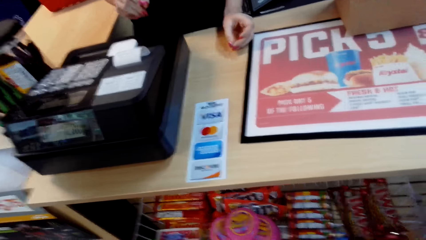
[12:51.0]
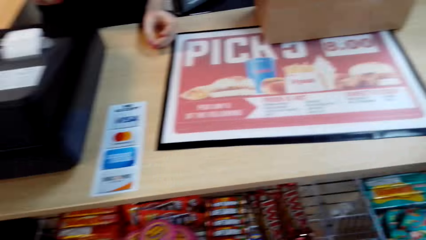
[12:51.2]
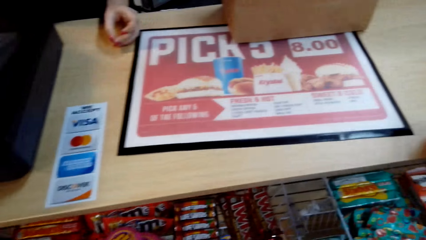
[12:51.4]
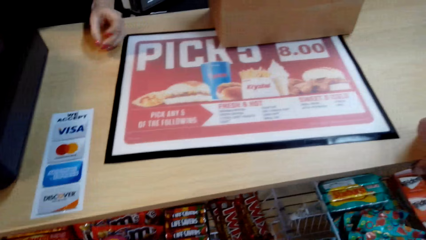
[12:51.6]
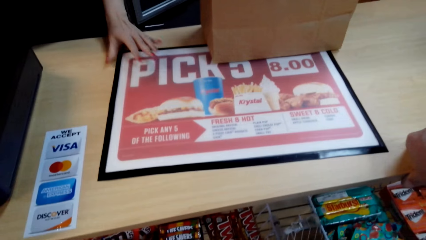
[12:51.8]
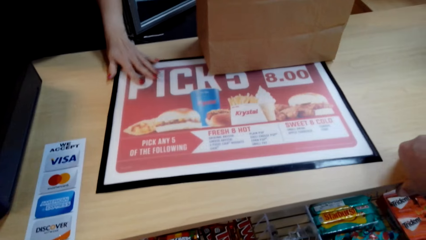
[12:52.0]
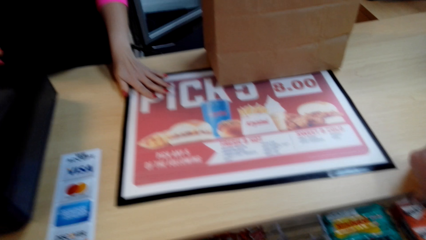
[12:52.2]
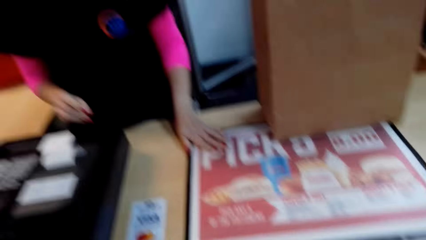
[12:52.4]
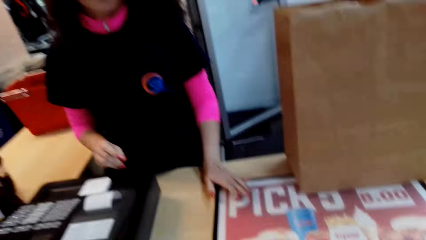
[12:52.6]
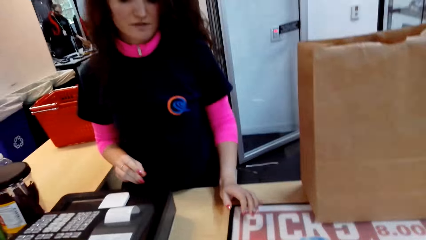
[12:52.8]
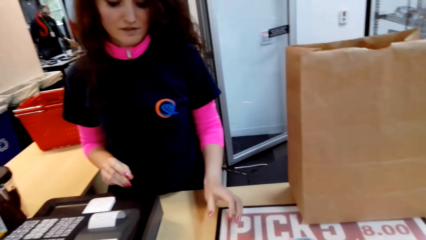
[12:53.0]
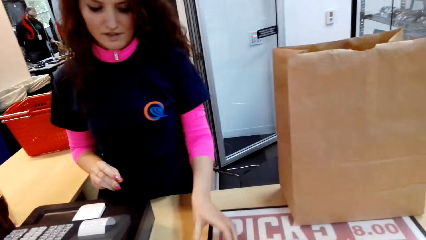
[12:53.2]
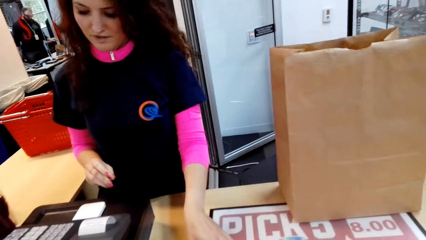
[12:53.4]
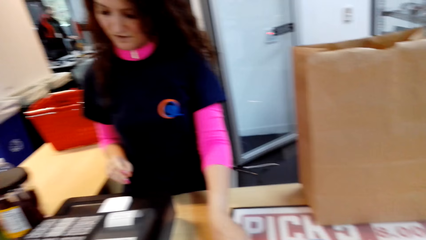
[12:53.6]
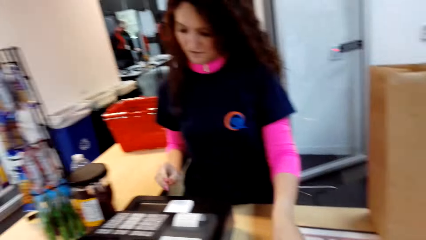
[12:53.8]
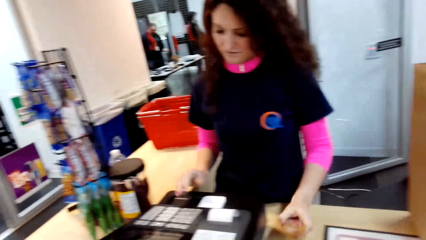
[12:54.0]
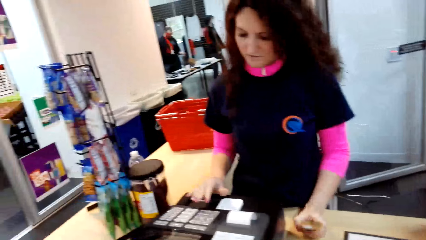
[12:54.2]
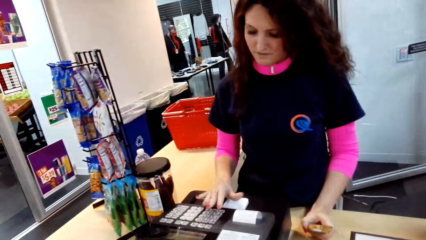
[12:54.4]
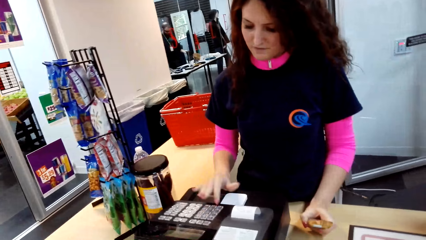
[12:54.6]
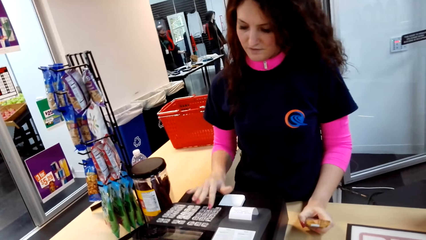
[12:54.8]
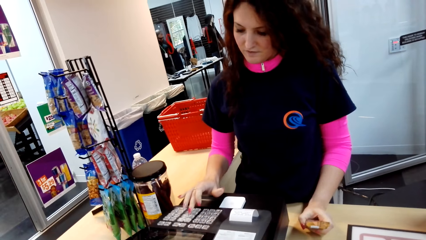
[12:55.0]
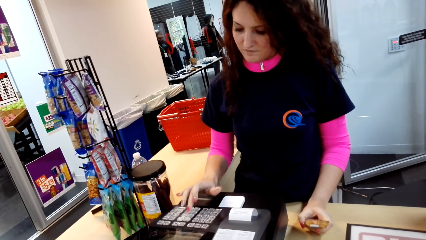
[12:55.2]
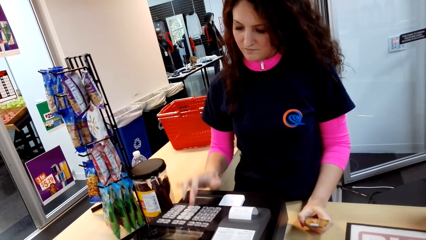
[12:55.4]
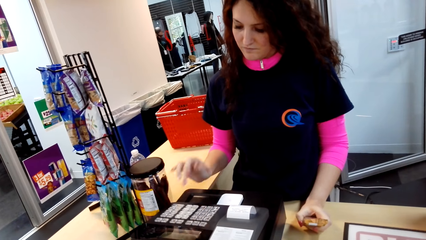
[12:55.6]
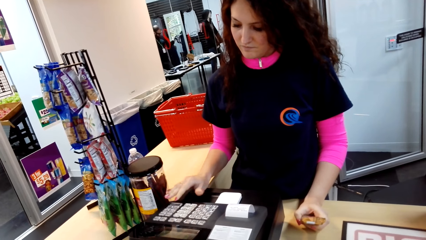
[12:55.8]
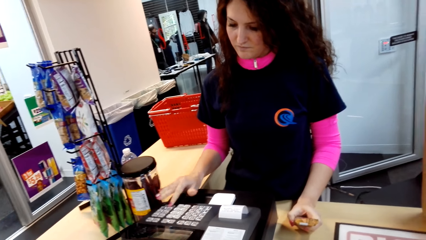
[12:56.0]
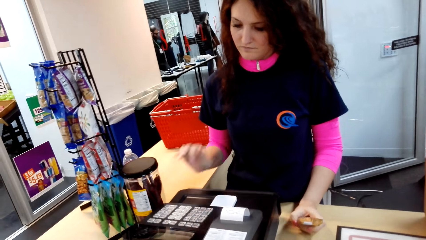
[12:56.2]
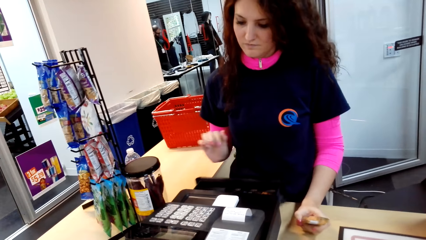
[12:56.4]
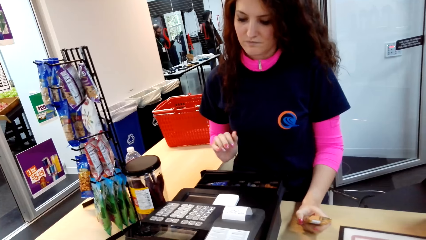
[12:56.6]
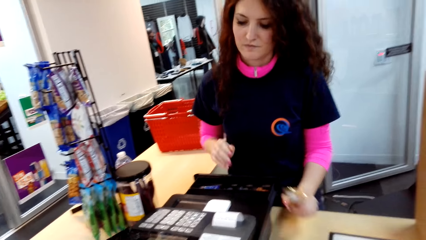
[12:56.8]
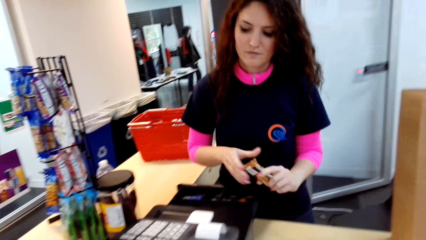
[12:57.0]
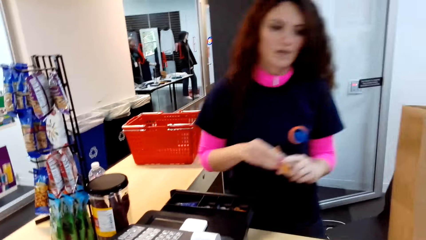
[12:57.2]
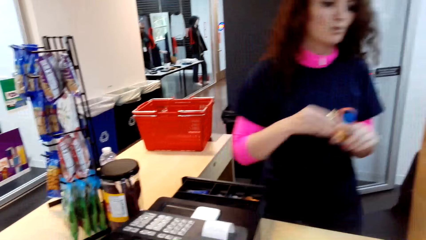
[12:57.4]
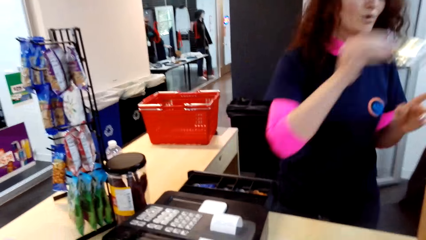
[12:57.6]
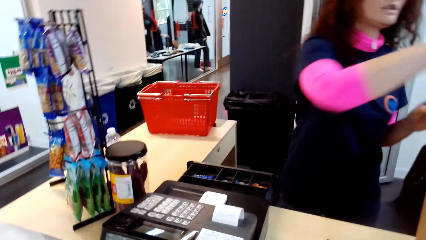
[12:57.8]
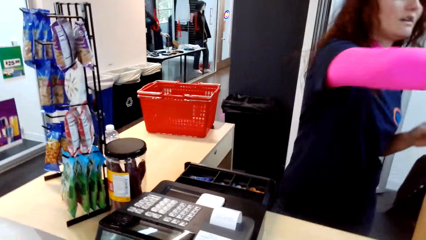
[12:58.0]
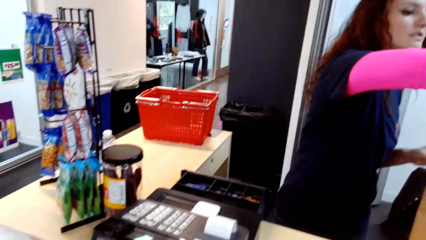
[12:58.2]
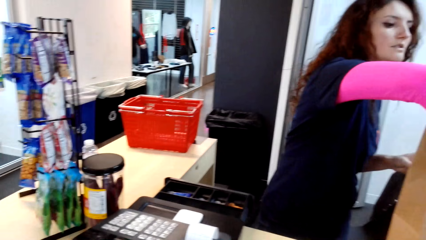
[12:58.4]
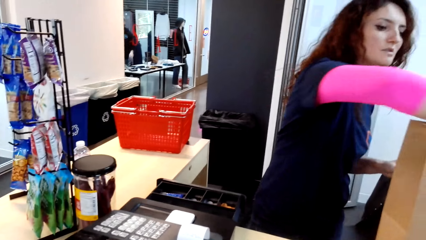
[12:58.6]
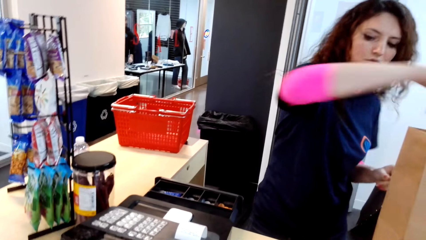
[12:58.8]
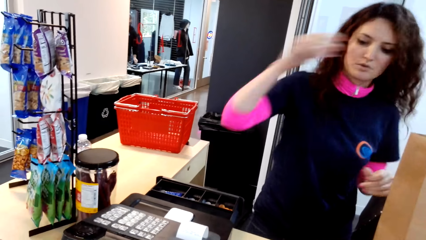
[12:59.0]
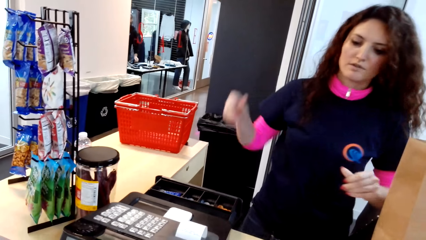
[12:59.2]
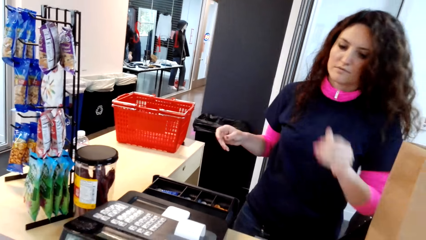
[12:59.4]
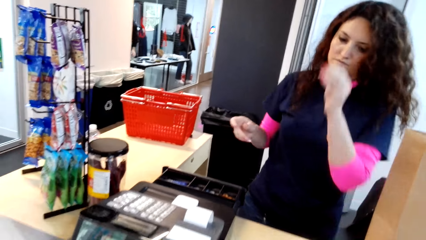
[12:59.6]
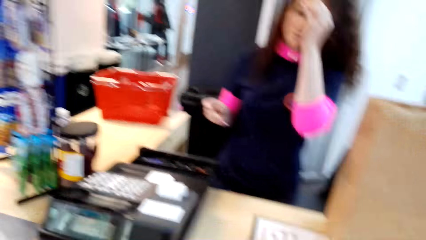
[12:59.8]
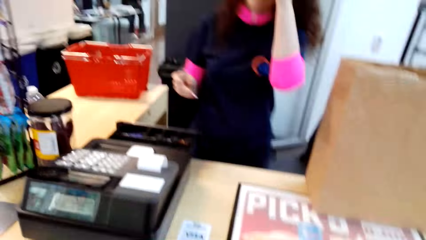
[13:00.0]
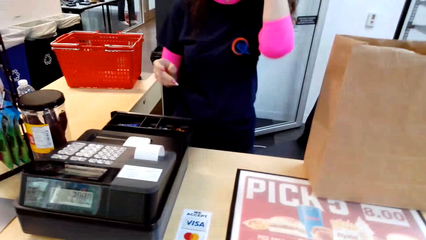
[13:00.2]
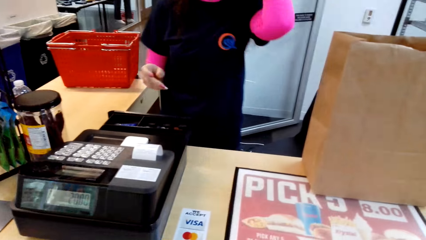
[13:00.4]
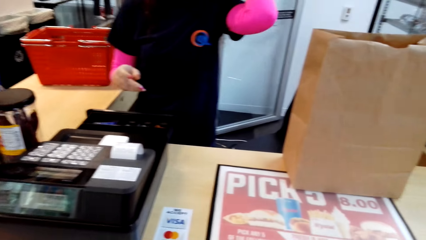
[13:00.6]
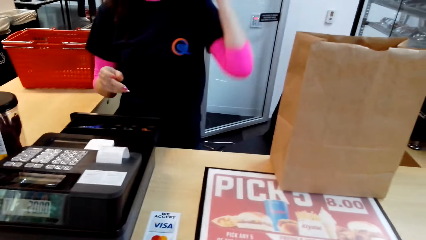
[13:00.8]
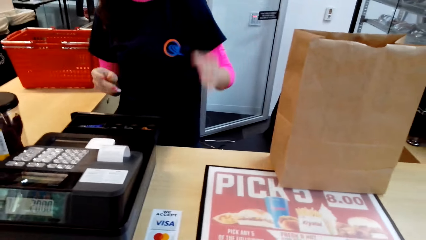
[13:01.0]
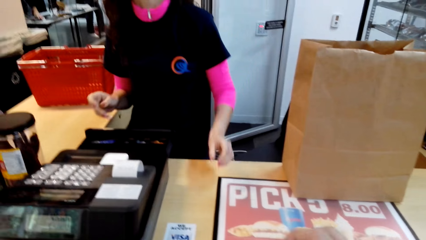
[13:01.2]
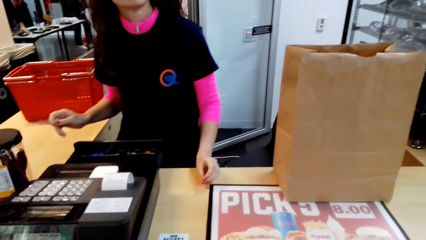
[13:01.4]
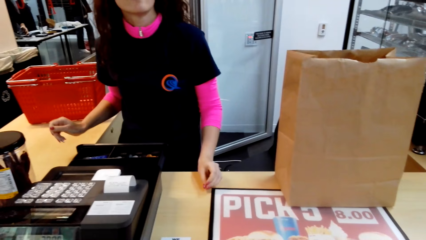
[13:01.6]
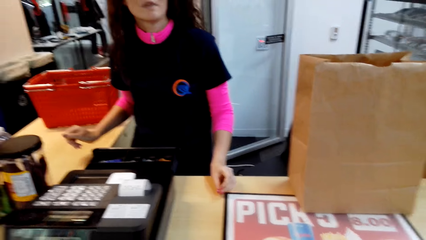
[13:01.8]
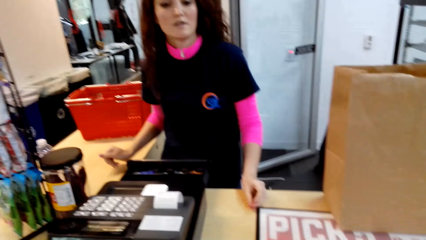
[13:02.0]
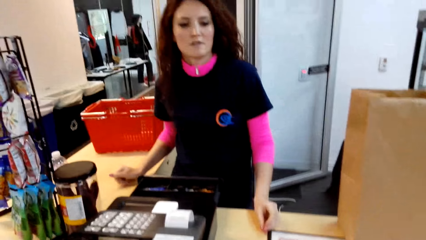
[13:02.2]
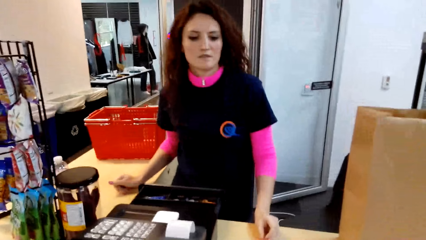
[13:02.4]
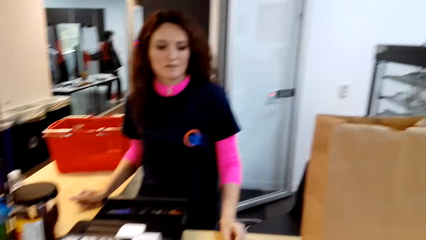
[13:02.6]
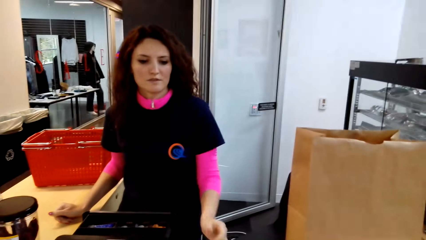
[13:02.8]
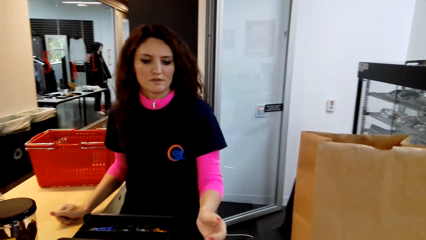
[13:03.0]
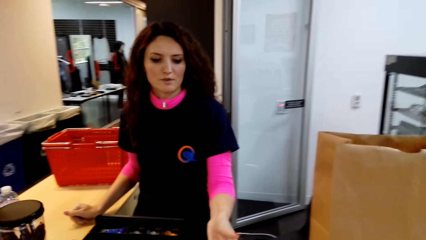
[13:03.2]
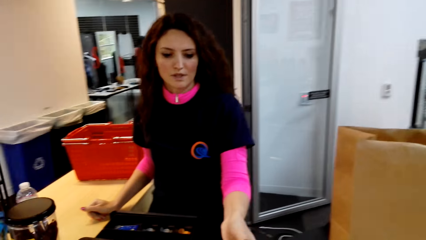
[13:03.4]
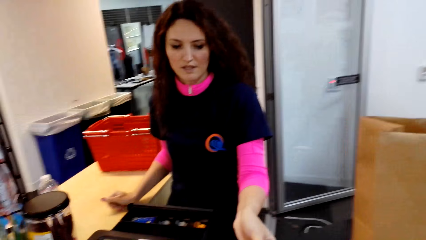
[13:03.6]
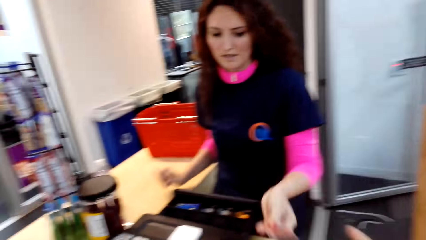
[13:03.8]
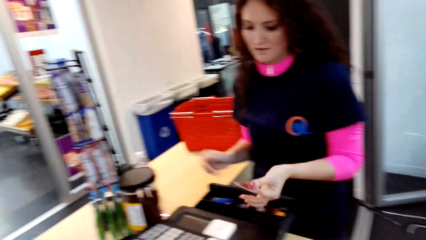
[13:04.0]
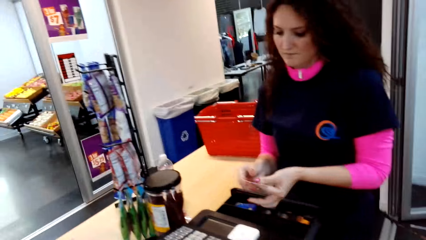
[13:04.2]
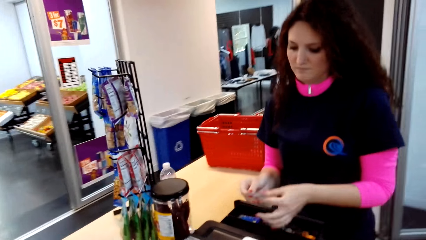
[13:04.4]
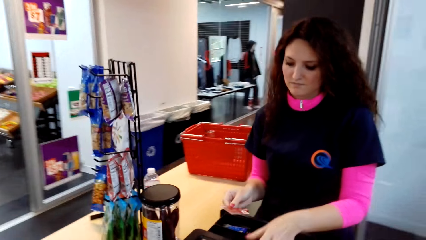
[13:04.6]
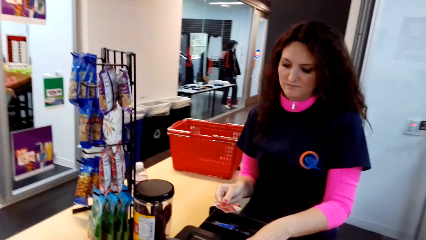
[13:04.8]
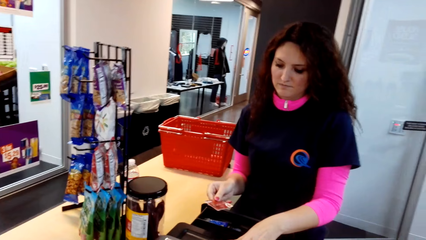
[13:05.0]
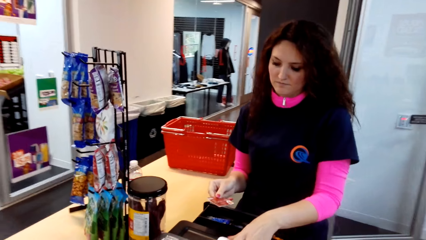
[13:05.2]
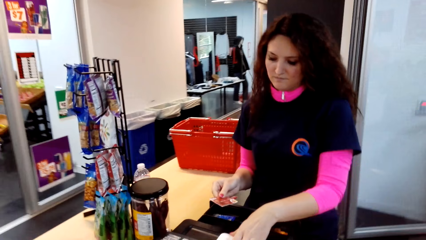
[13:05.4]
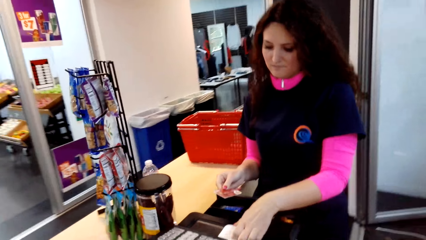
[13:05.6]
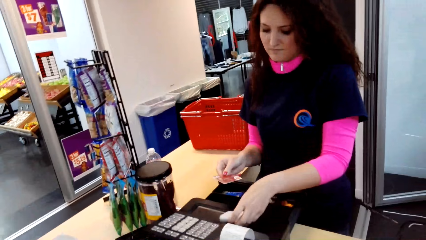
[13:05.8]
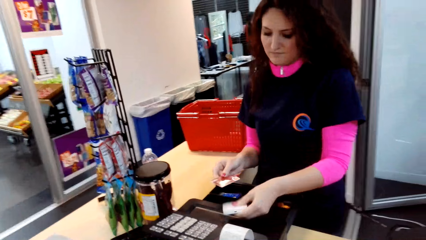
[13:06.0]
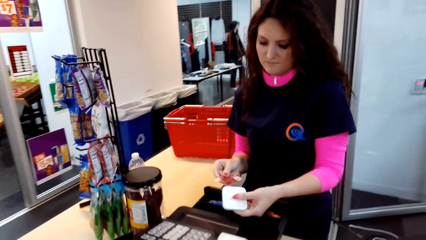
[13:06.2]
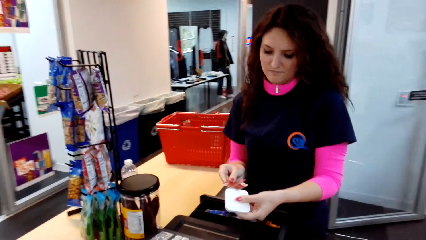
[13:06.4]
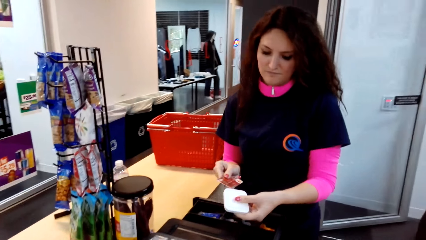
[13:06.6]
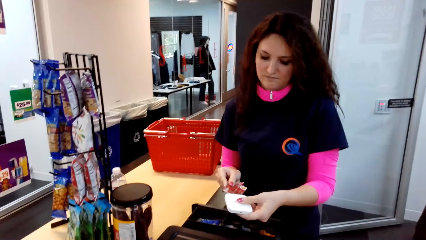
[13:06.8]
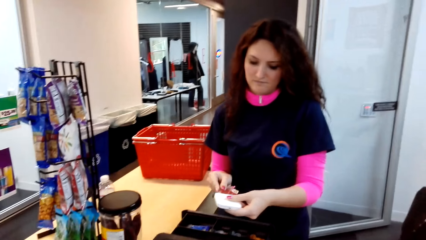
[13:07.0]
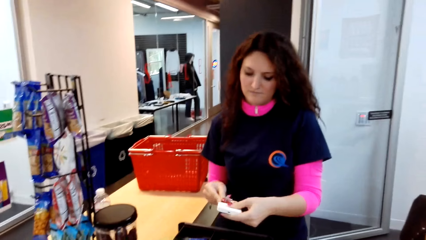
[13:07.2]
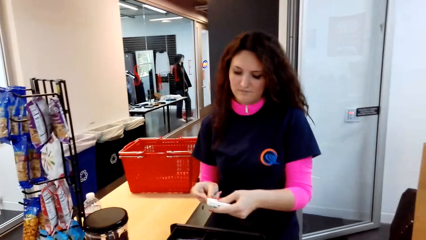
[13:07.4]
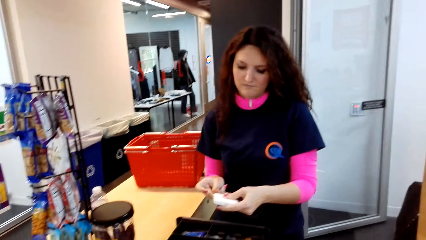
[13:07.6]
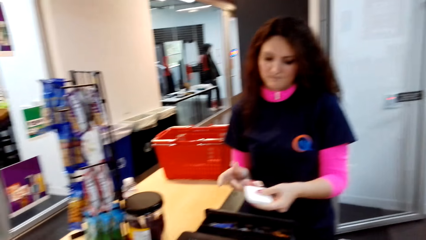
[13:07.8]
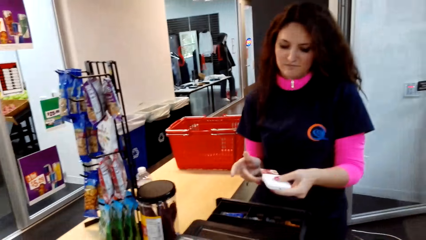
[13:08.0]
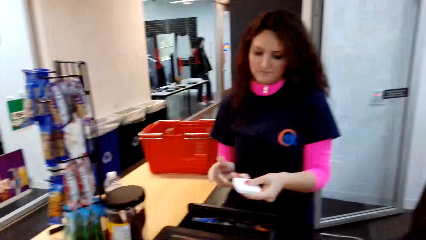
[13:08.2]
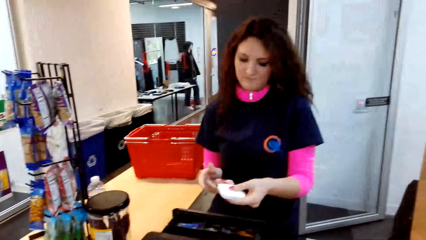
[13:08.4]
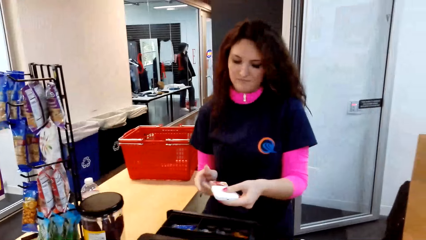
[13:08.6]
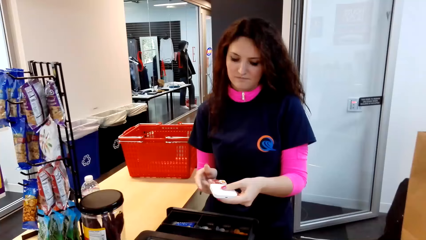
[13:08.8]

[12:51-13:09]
The camera wearer looks around. The cashier operates the receipt machine, puts an item in the carrier bag, and talks with the camera wearer. The camera wearer looks around. They give the cashier a credit card. The cashier swipes the card.
